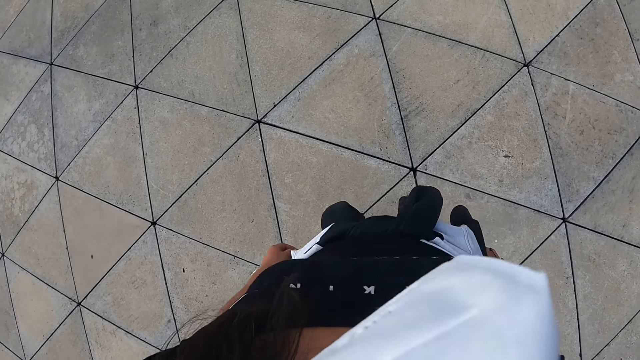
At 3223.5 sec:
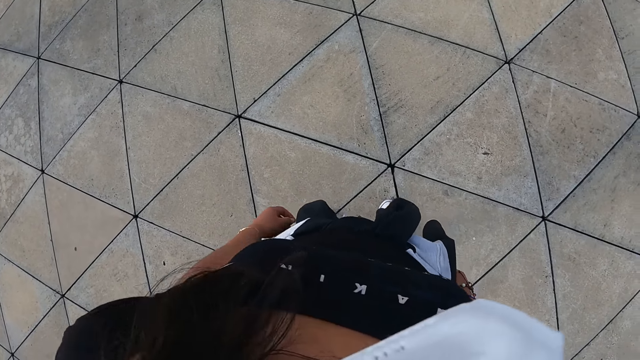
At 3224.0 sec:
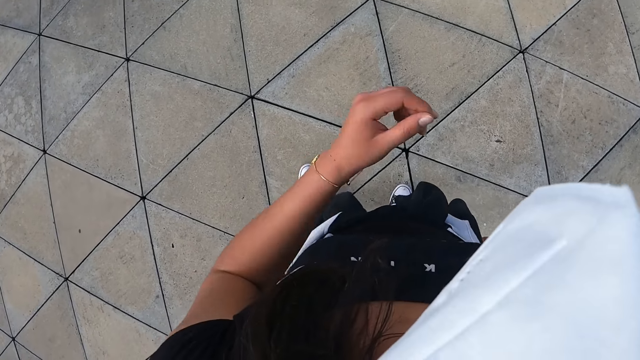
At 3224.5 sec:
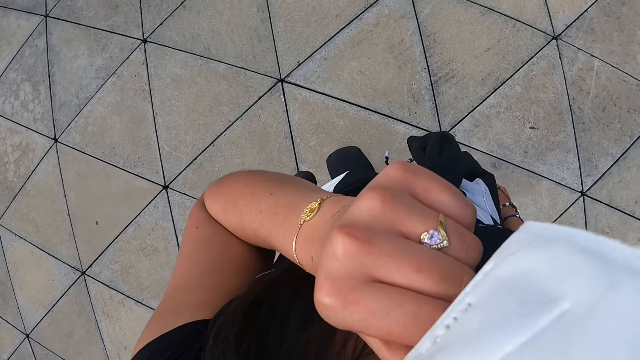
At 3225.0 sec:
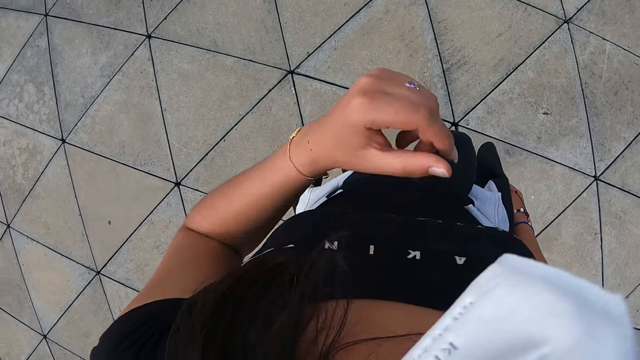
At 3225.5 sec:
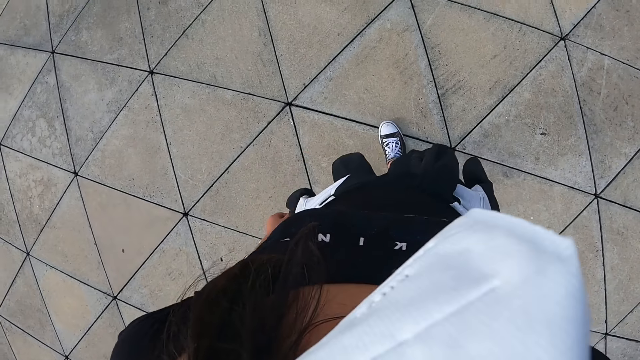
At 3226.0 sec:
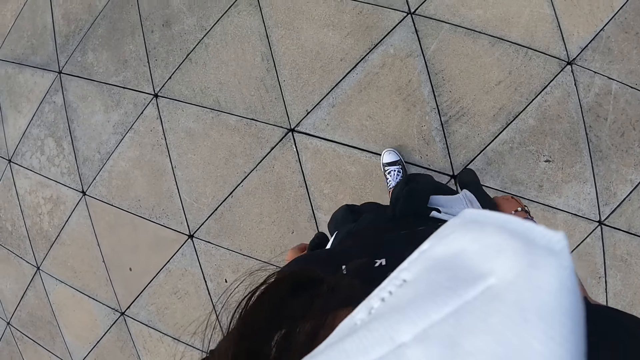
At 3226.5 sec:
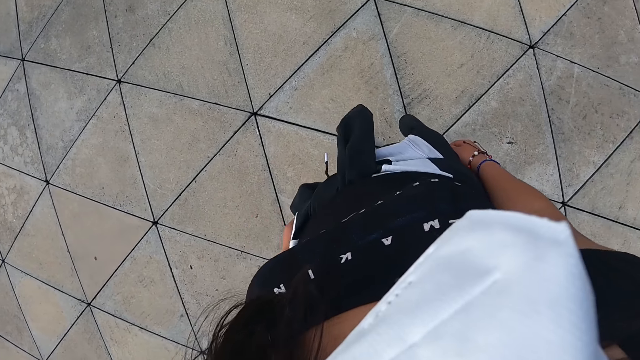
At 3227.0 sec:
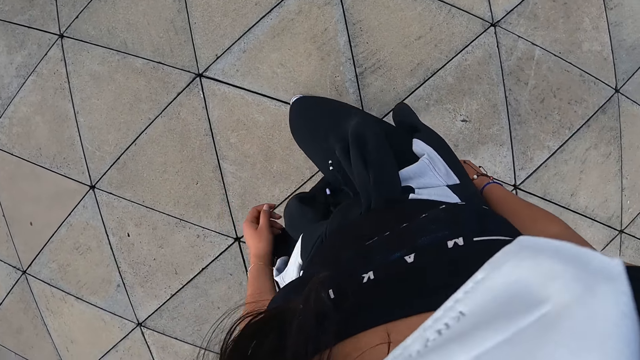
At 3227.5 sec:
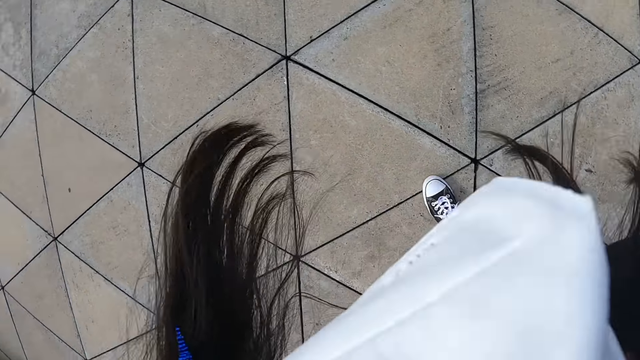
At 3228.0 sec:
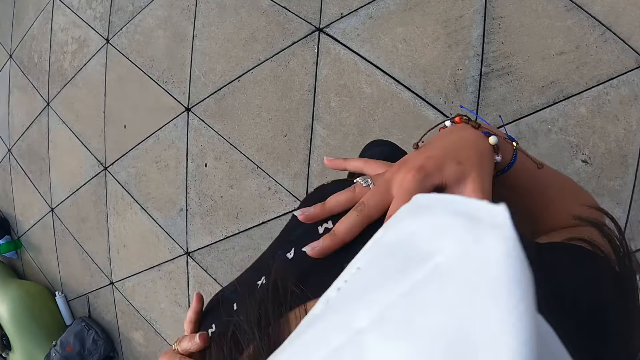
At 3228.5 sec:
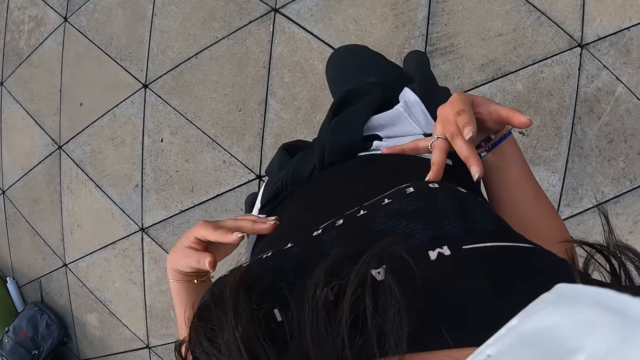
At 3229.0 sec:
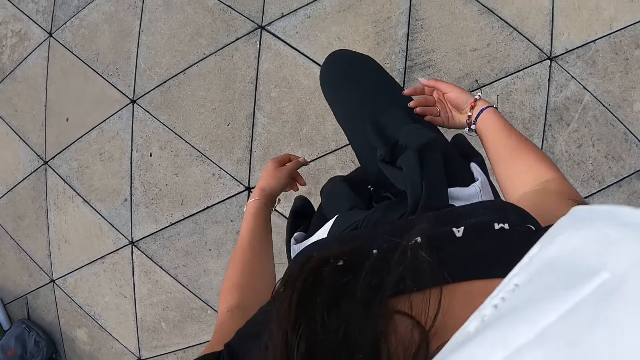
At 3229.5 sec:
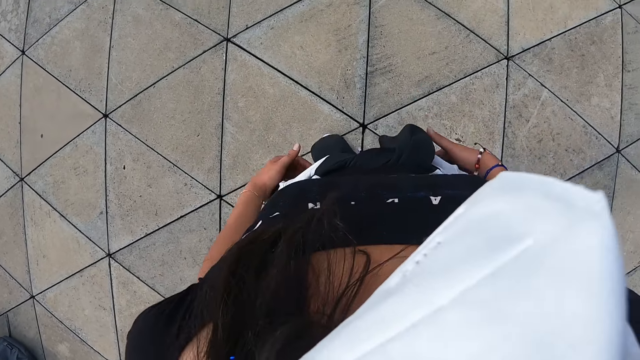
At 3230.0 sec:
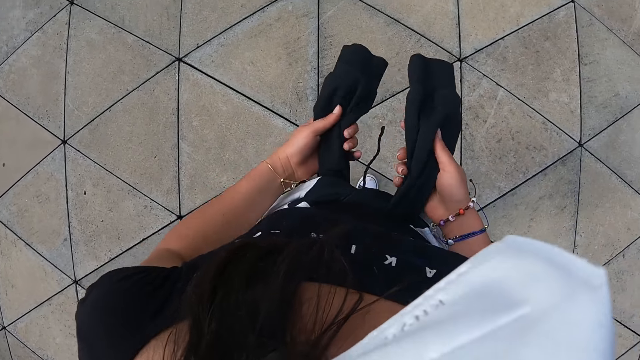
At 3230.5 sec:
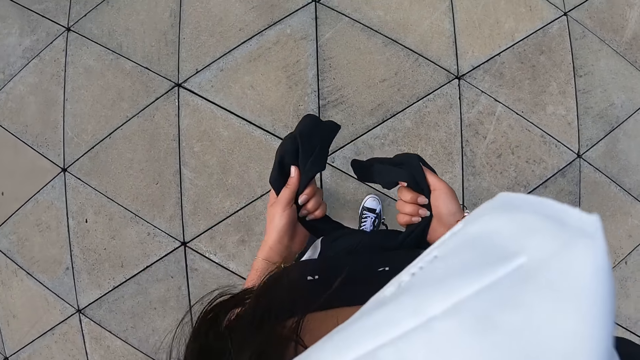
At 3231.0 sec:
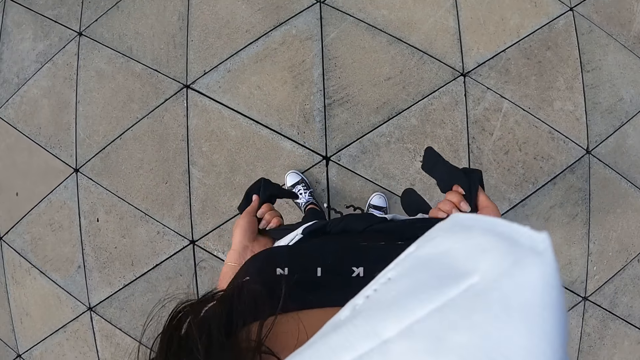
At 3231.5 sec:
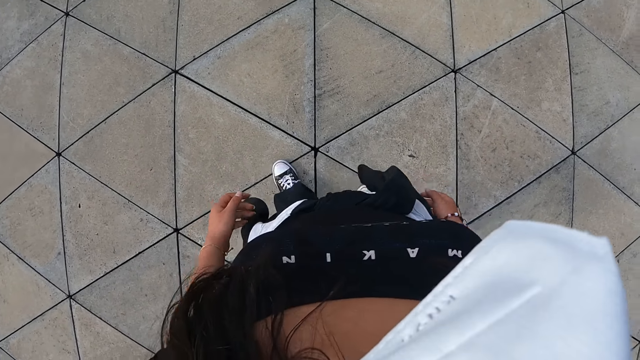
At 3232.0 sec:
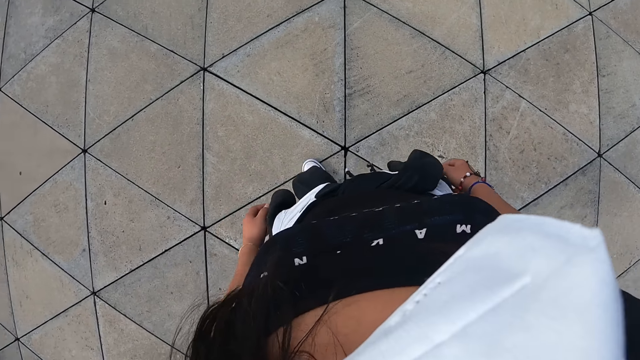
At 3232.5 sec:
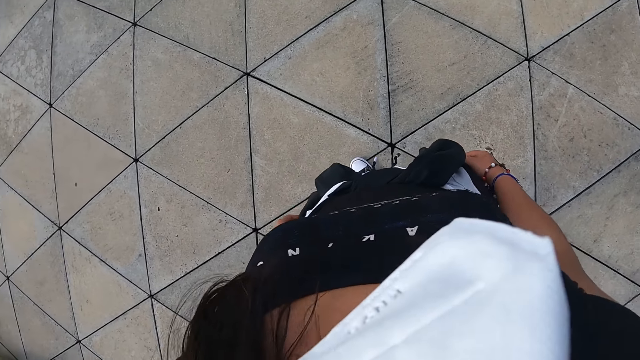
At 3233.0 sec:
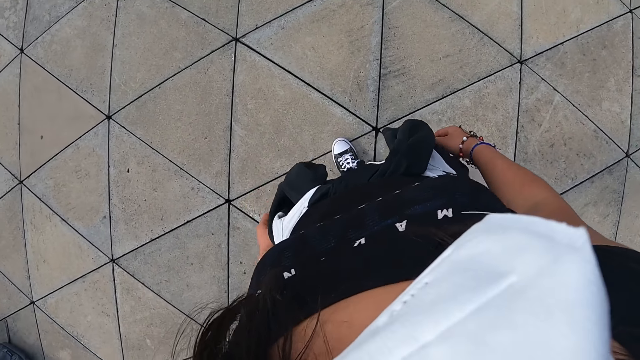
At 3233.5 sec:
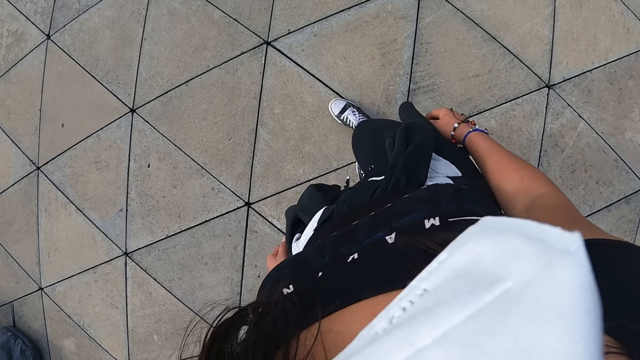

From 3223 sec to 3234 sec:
The camera wearer moves a hand to the face. She touches the nose mask with her left hand. She lowers a hand. She repositions a leg. She dances on the dancefloor. She bends forward. She raises up. She lowers a leg. She holds a sweater. She tightens the jacket or sweater on her waist with both hands. She drops the sweater.

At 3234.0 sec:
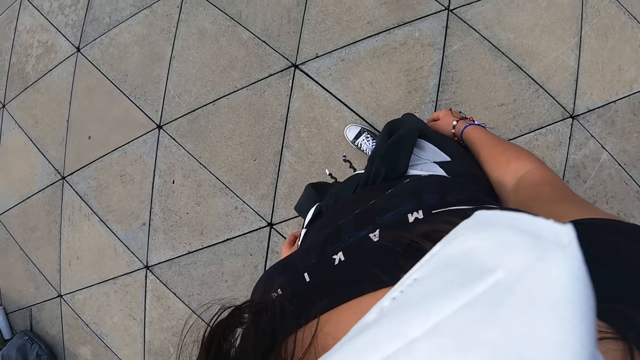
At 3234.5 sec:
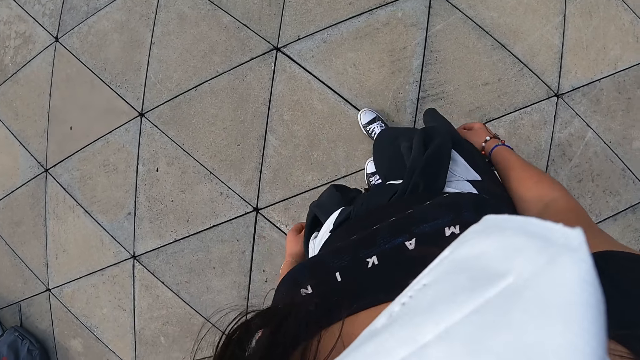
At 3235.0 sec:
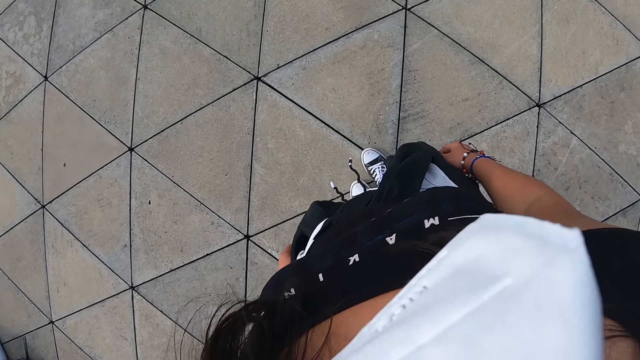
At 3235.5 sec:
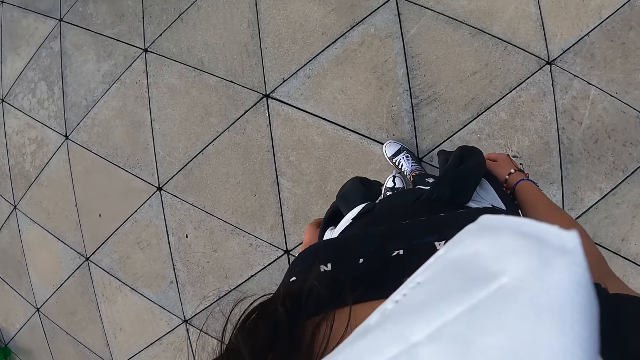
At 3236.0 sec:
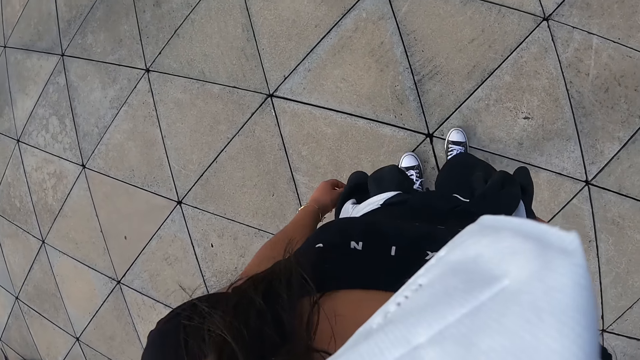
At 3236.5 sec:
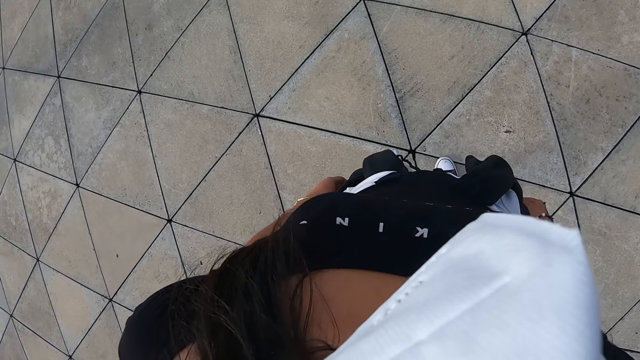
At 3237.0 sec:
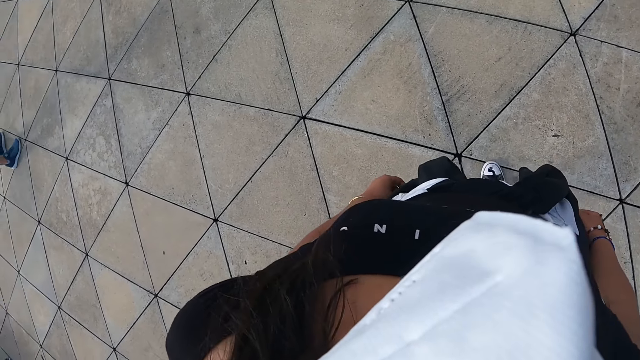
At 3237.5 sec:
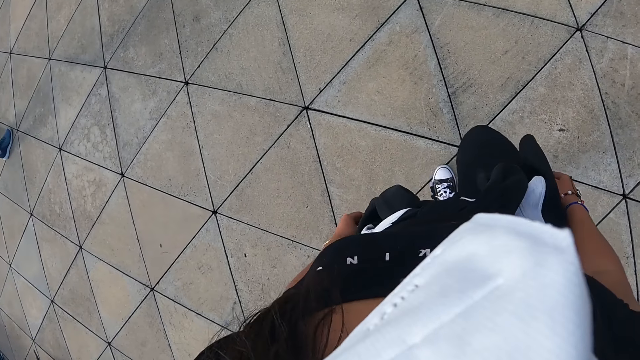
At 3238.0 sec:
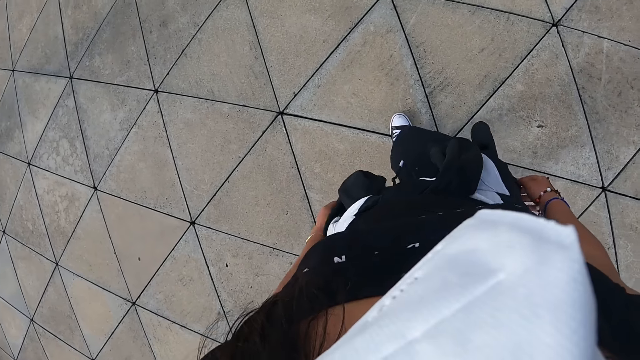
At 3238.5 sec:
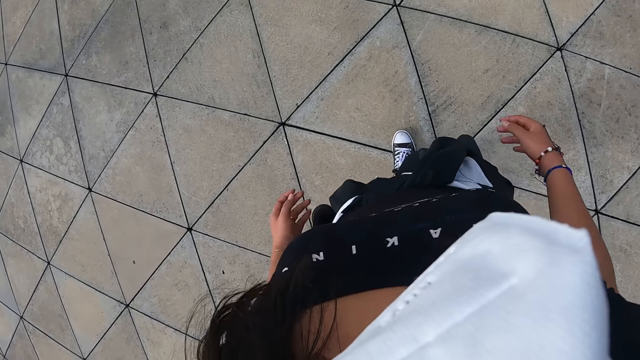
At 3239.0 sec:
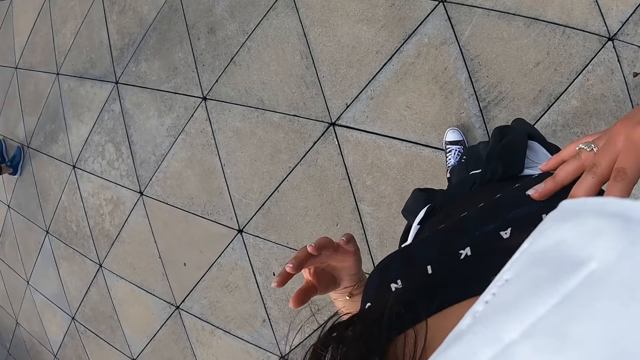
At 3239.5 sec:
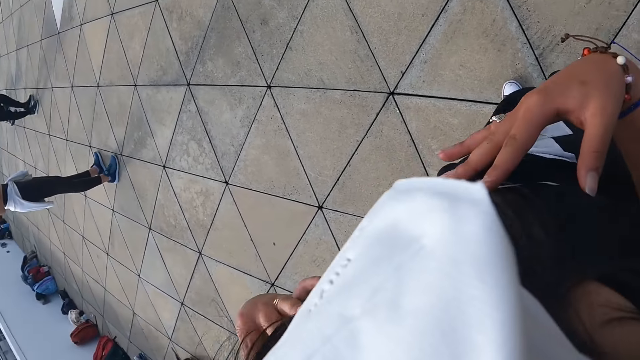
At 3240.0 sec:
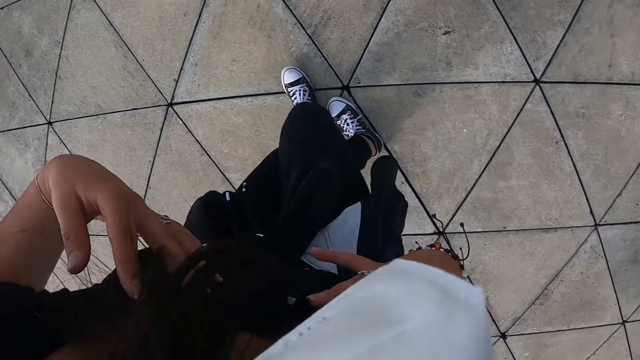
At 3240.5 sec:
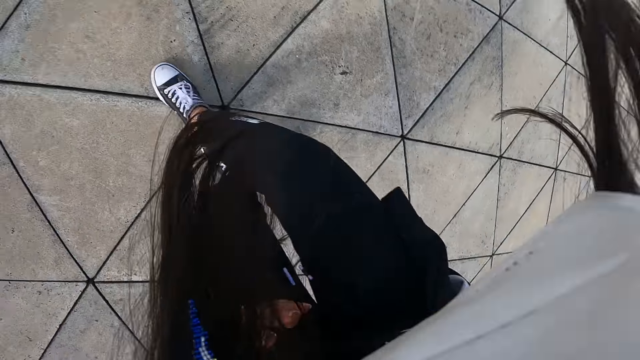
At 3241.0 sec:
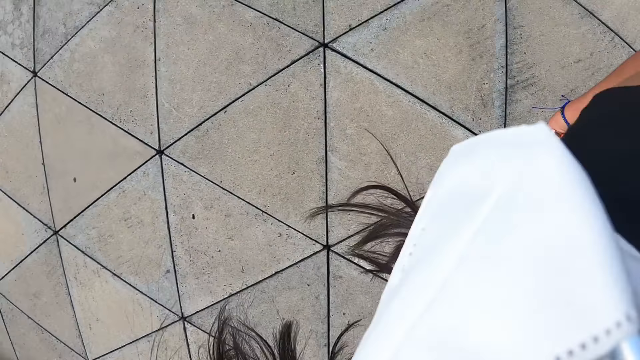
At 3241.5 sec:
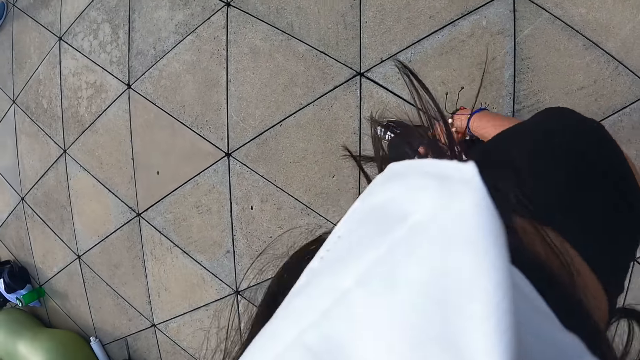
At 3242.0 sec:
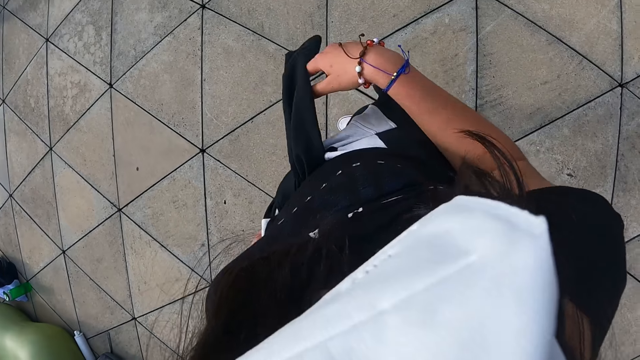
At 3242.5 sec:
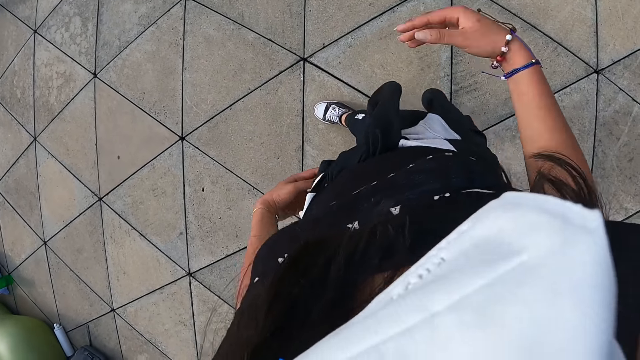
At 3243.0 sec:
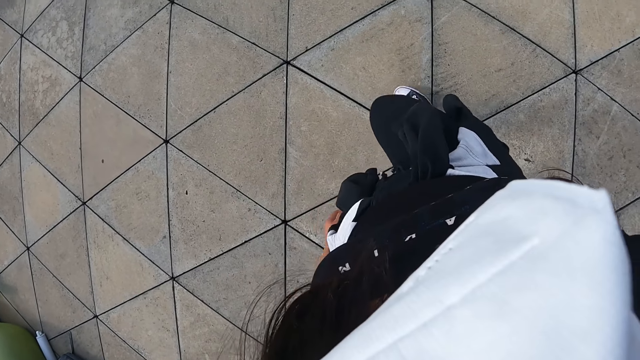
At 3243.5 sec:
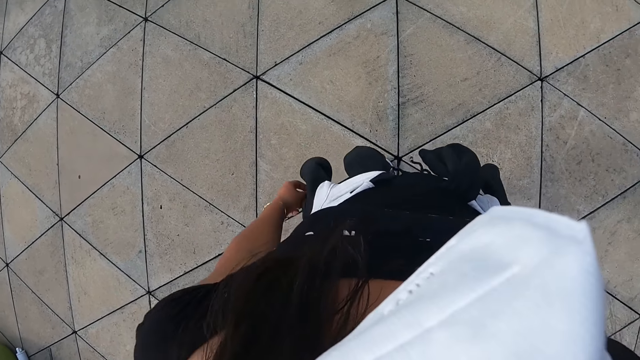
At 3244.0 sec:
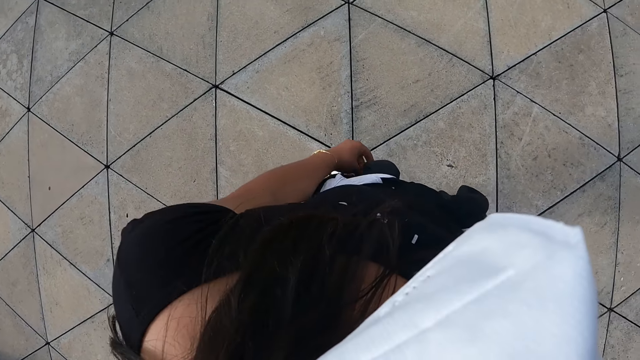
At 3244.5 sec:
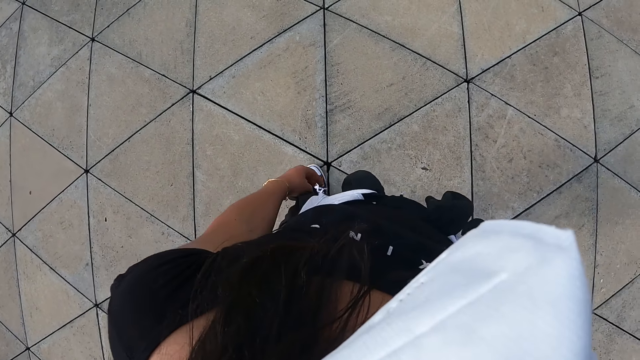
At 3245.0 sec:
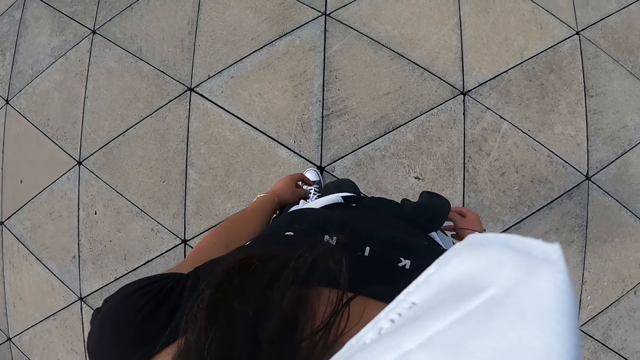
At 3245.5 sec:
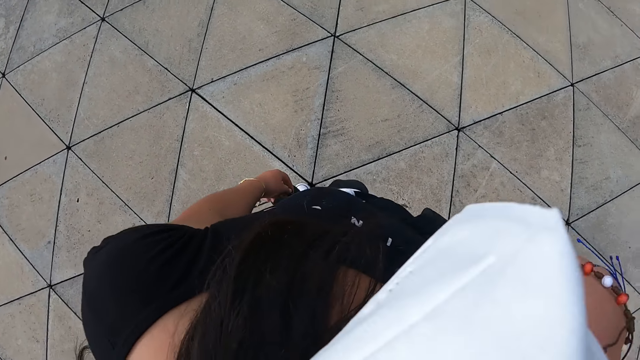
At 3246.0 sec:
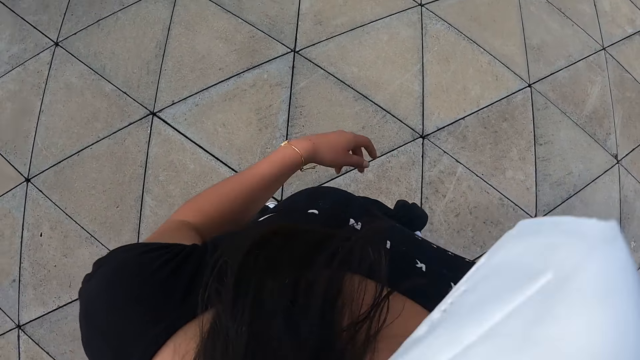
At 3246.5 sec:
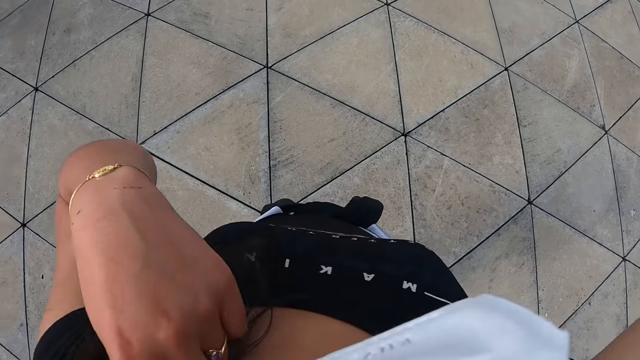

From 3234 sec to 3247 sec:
The camera wearer repositions a leg. She moves a leg repeatedly. She repositions a leg. She dances on the dancefloor. She lifts her hands. She holds her chest. She moves around. She moves around again. She lifts a hand. She packs her hair back with her right hand. She touches her neck.
